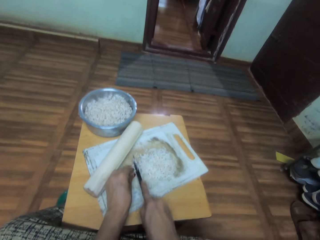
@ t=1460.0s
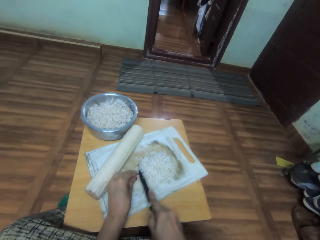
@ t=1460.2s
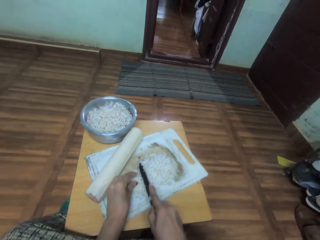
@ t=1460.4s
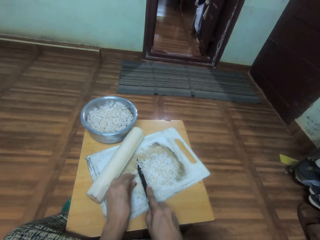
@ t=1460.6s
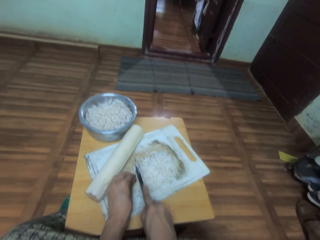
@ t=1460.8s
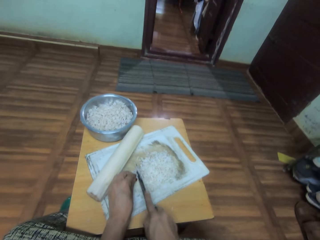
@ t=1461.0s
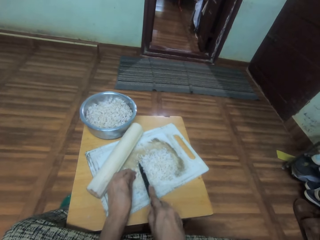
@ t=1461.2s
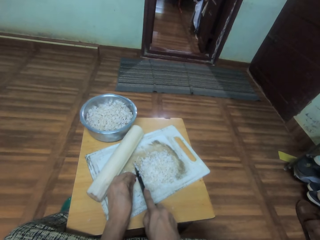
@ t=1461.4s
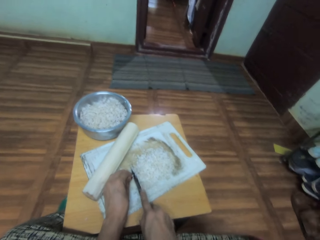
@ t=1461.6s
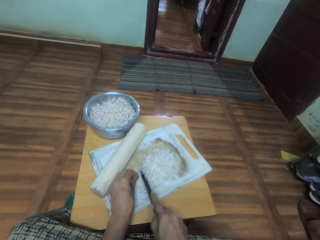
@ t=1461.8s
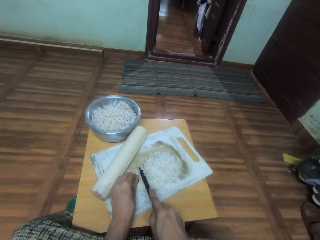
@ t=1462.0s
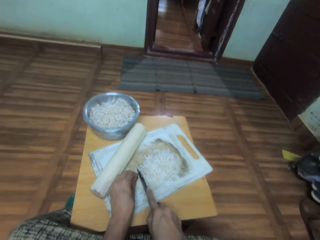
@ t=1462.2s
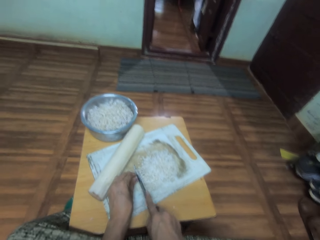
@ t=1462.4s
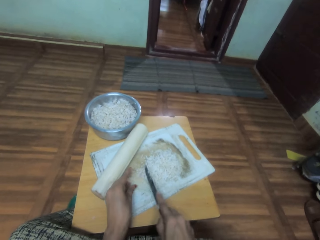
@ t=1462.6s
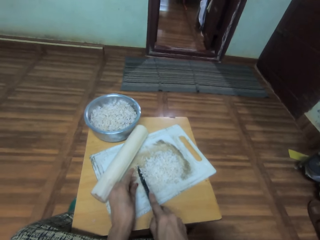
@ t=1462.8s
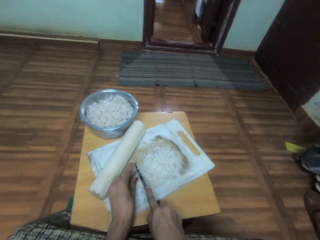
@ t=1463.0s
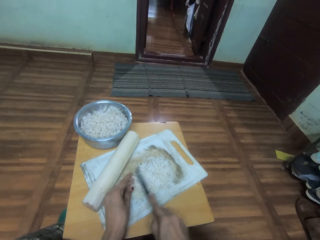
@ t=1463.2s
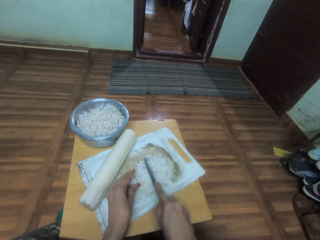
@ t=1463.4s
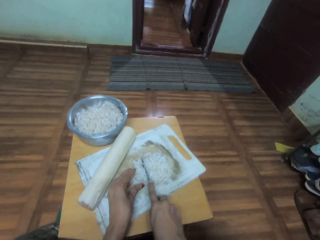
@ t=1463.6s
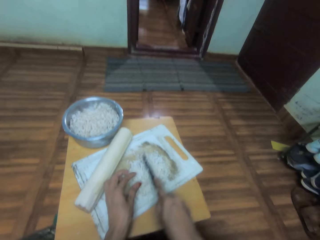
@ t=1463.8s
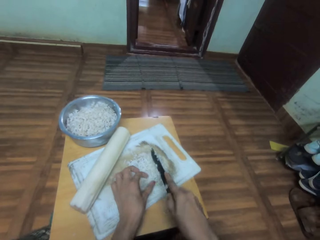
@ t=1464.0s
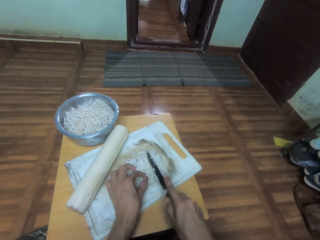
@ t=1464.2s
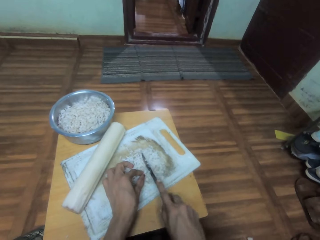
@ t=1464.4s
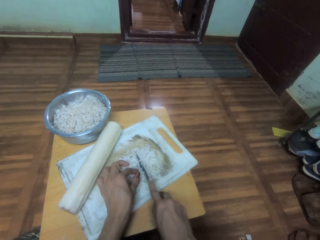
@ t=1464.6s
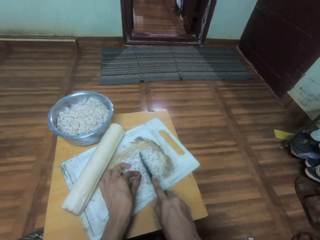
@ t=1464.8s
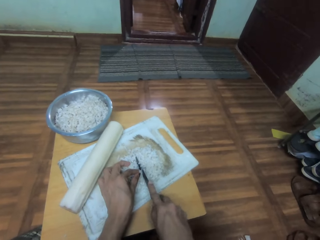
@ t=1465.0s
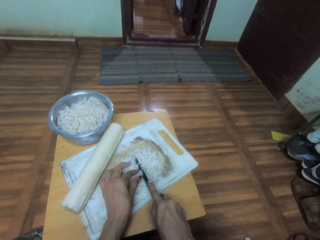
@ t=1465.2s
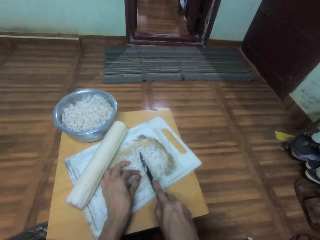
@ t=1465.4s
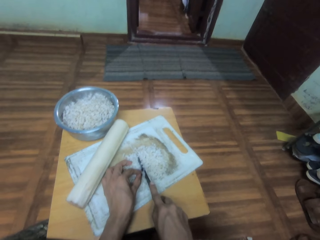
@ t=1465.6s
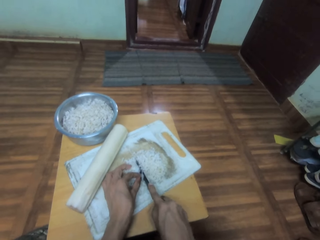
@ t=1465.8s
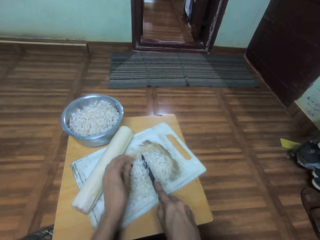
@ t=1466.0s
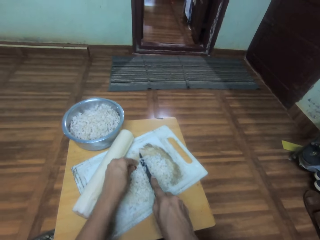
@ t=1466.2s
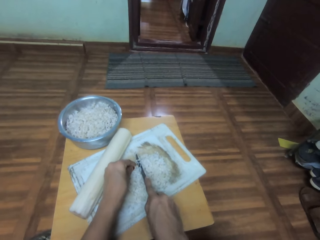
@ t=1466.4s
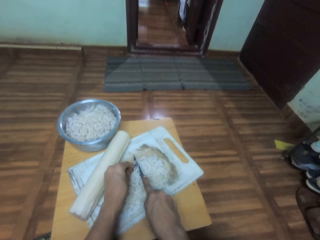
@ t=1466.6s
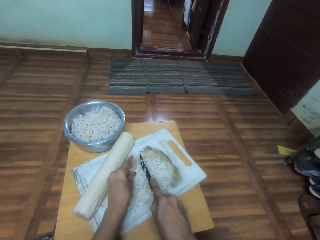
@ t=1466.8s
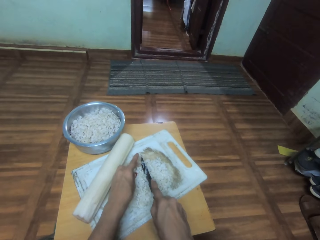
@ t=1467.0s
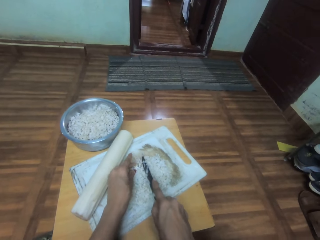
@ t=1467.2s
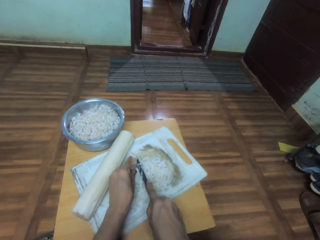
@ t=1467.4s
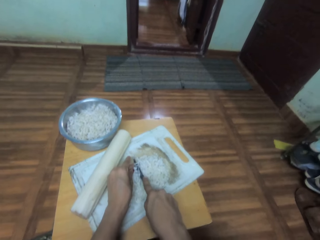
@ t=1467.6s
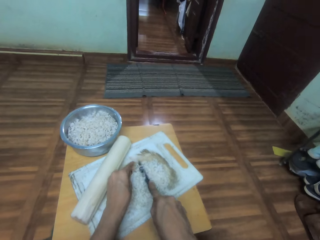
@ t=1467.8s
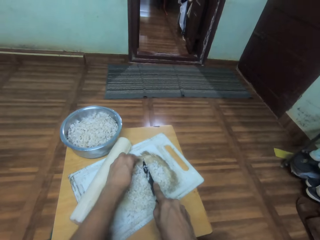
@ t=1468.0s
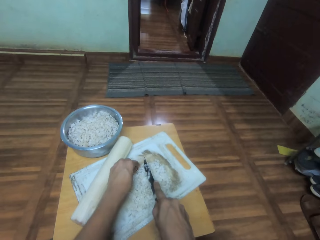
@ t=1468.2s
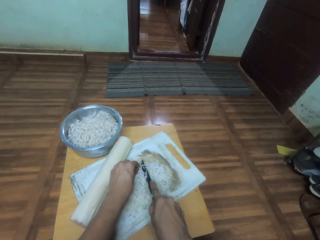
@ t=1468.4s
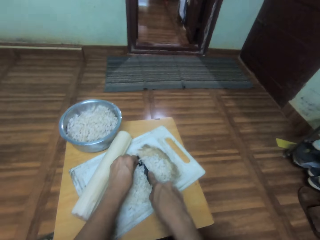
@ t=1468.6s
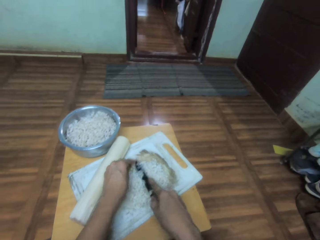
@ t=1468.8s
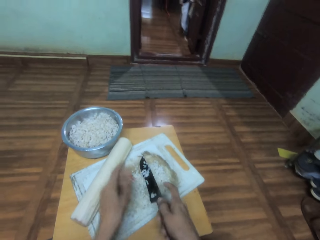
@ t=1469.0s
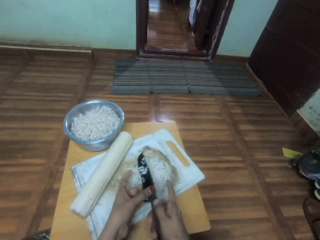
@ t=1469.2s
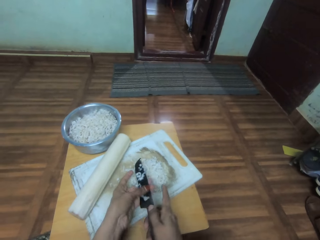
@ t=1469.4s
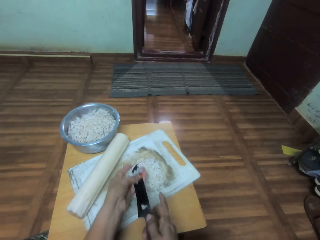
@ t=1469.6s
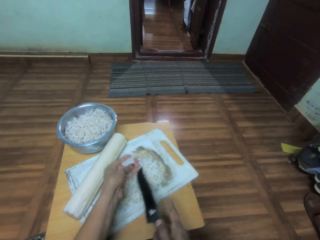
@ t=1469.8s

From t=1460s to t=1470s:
The camera wearer wipes the knife.

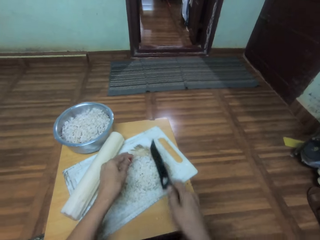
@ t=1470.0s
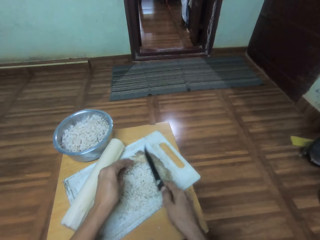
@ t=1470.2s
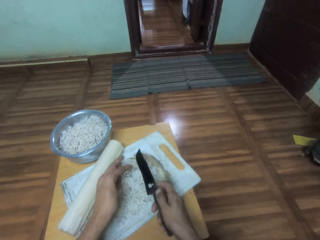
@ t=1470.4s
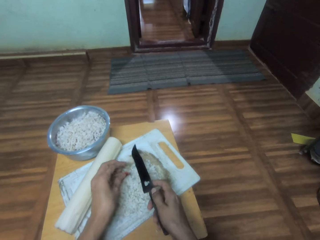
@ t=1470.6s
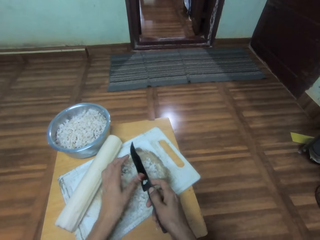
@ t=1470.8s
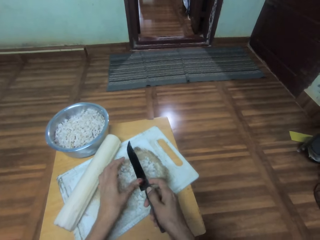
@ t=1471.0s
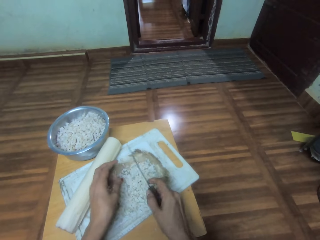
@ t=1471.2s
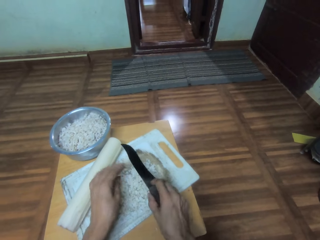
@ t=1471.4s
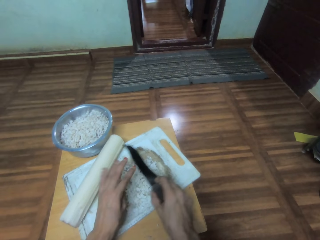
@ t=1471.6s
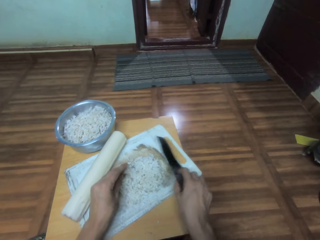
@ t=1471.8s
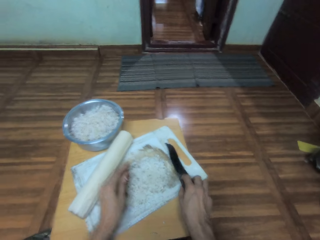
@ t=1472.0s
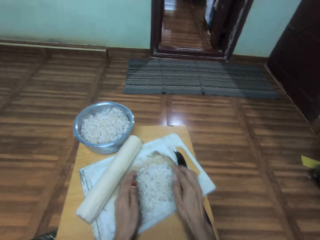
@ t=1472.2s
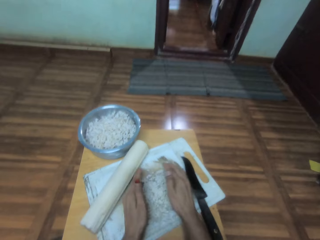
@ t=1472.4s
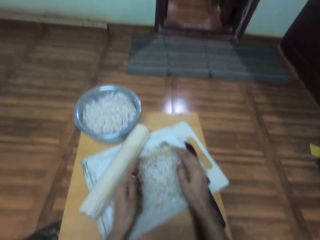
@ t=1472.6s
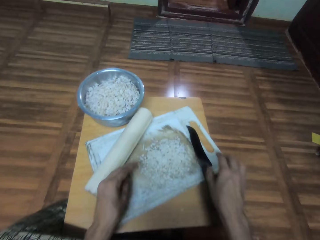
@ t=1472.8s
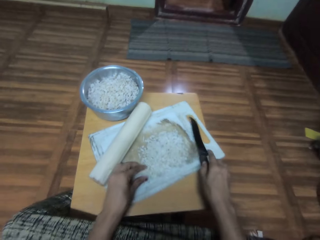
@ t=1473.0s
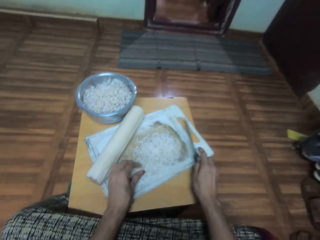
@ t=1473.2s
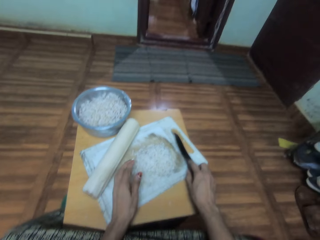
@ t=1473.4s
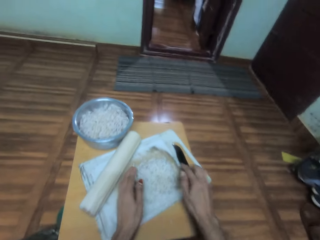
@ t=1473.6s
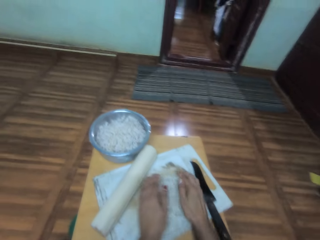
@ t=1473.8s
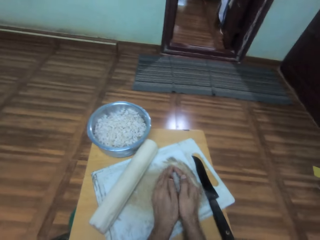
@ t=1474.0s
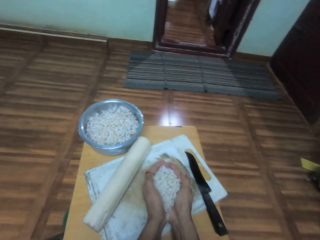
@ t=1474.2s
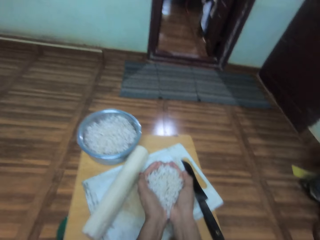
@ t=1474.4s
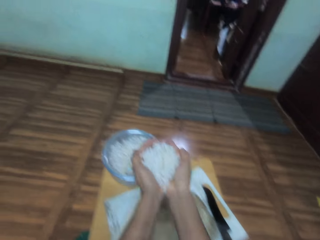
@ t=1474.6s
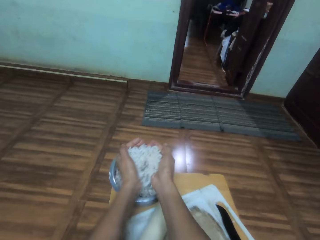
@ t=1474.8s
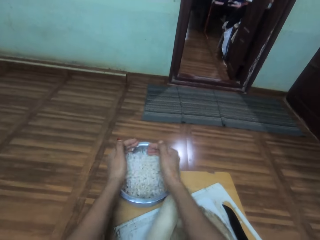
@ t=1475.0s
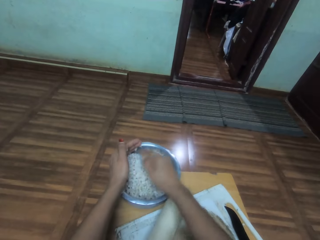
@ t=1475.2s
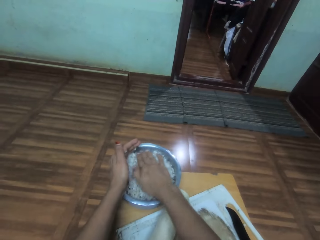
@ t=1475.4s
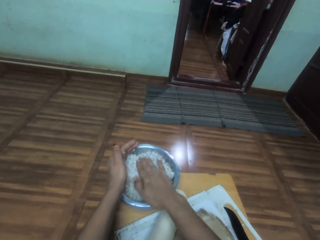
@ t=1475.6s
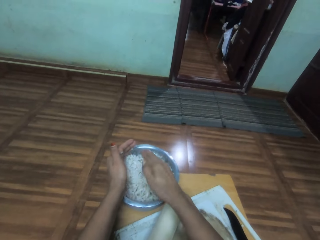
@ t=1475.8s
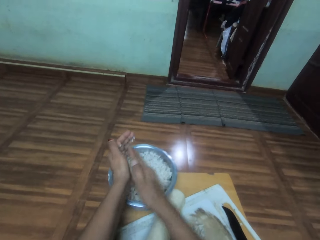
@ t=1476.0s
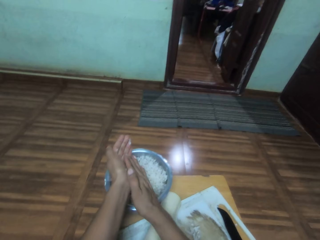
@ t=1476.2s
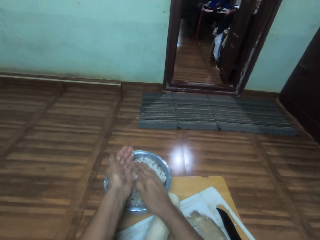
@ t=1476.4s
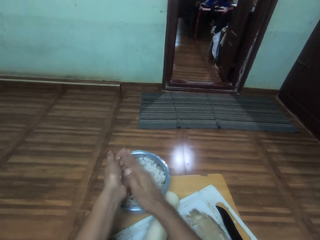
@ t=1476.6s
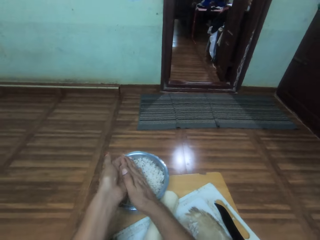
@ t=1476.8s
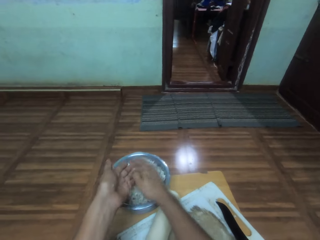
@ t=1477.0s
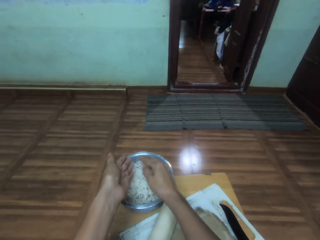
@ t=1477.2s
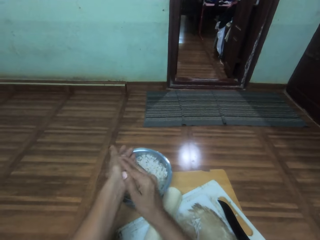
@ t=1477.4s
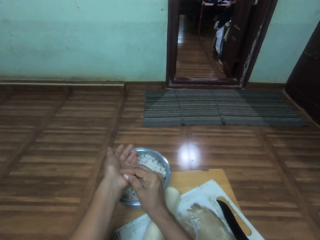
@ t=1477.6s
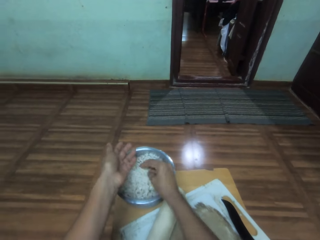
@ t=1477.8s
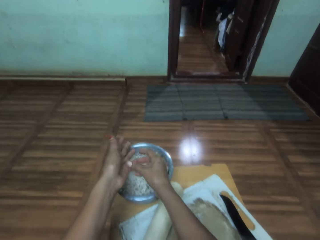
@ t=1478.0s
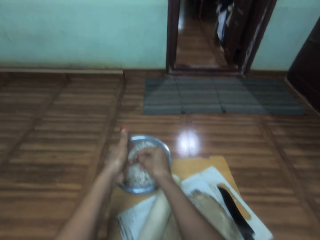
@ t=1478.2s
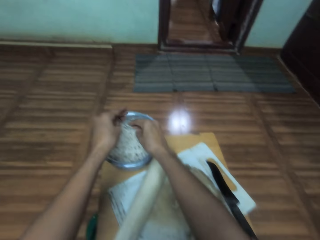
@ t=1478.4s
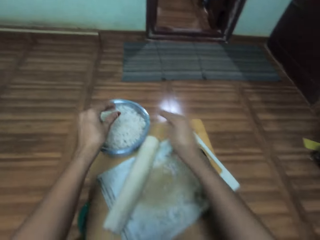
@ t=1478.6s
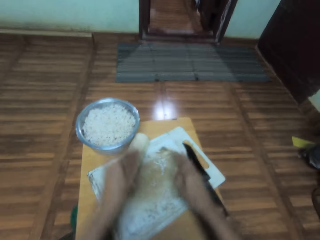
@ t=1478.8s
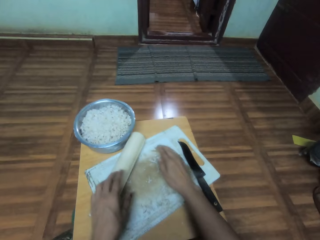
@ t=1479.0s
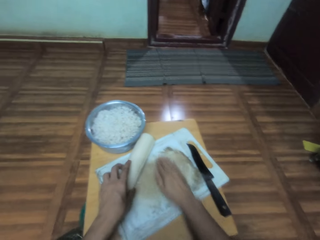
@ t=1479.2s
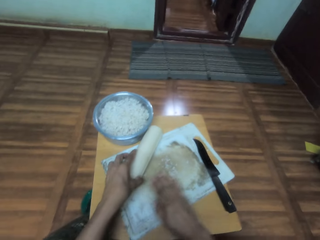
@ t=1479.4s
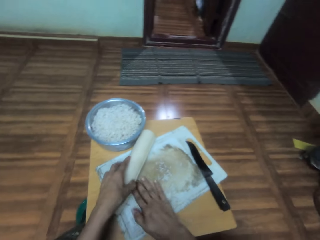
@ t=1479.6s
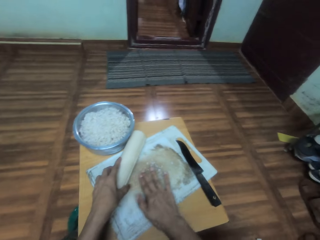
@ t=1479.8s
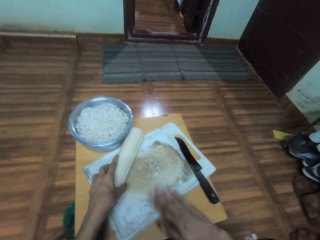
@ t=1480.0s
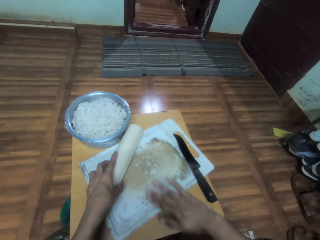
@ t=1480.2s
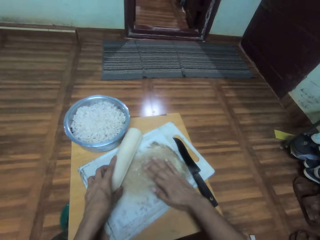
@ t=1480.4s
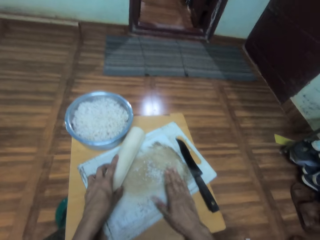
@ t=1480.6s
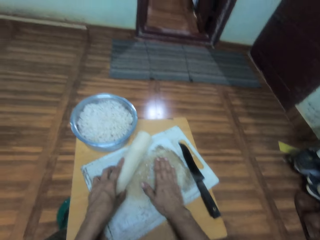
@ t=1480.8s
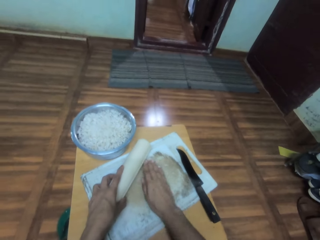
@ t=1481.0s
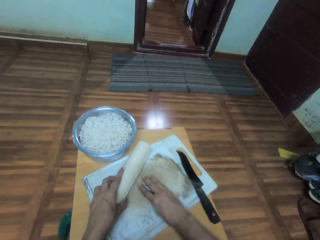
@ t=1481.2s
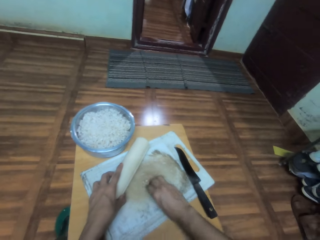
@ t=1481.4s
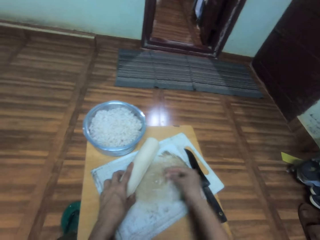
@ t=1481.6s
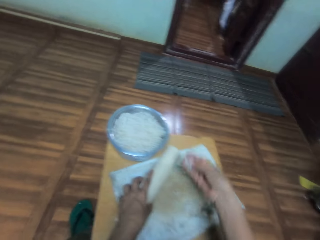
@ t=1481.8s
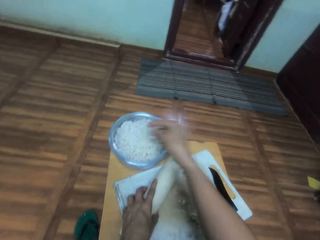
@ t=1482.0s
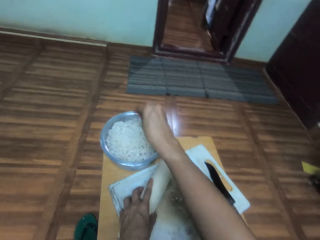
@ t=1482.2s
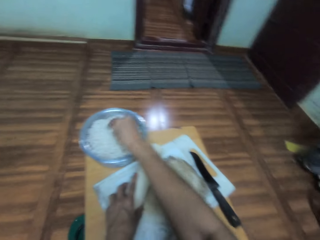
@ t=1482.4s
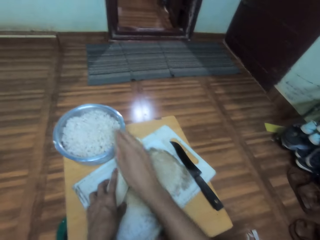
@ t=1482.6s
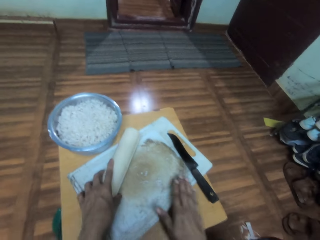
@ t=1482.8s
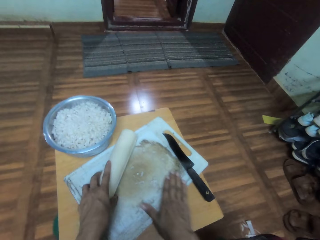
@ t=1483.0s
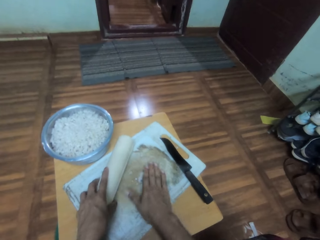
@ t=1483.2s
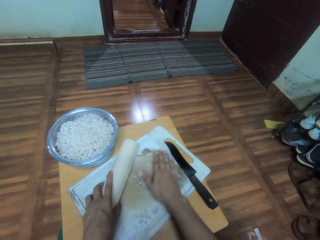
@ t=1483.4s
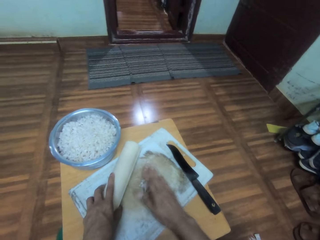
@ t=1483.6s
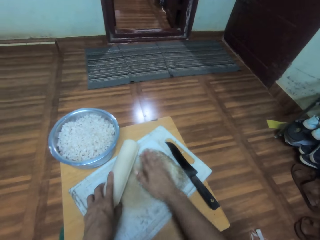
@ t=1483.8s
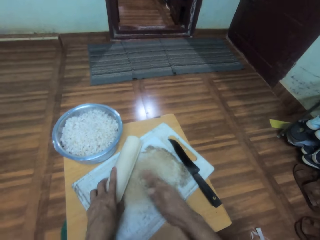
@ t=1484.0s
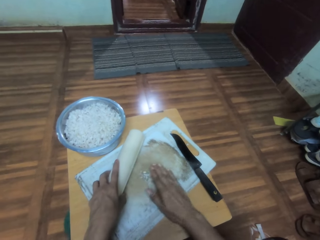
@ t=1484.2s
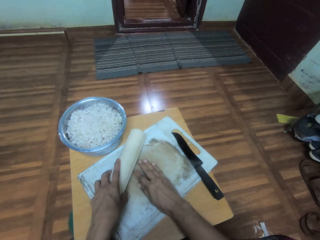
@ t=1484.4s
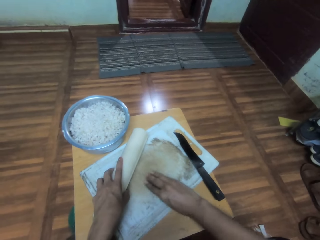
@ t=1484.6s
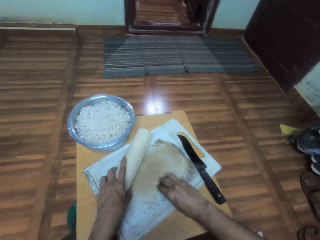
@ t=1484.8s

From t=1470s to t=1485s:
The camera wearer removes something on the knife. She puts something on the chop board. She removes something on the knife. She drops the knife on the chop board. She touches the knife. She picks up the knife. She drops the knife on the chop board. She scoops something. She puts something on the plate or in the cooking pot. She spreads something on the cooking pot. She wipes the hands. She removes something on her hands. She holds something. She collects something. She scoops something. She takes something. She puts something on the plate or on the cooking pot. She scoops something. She collects something.
